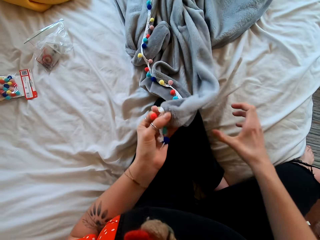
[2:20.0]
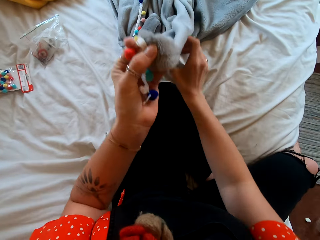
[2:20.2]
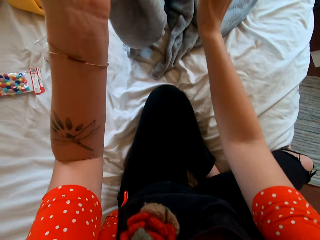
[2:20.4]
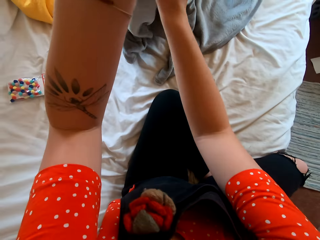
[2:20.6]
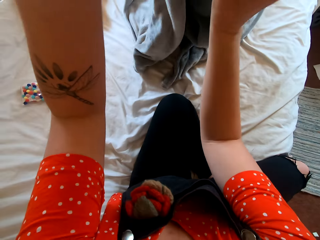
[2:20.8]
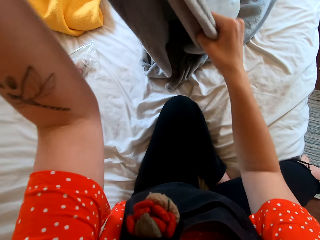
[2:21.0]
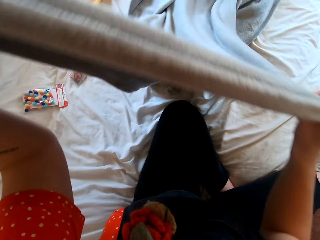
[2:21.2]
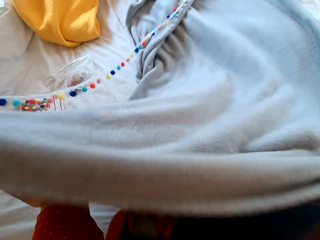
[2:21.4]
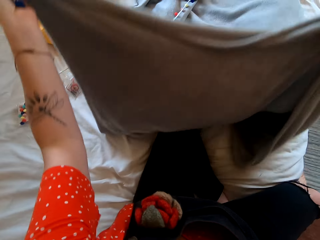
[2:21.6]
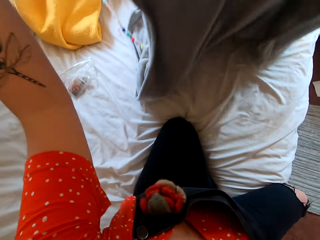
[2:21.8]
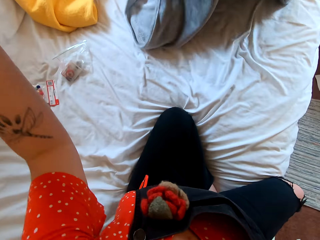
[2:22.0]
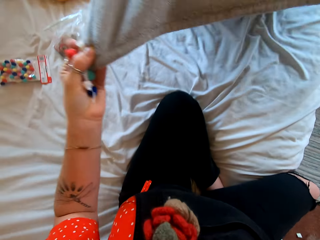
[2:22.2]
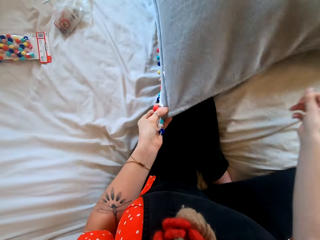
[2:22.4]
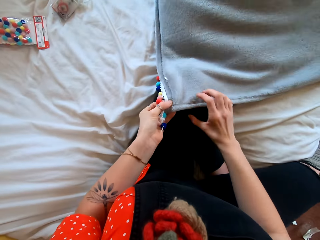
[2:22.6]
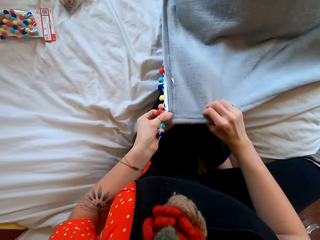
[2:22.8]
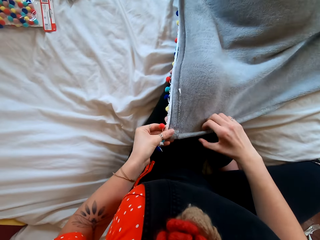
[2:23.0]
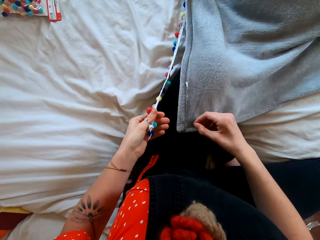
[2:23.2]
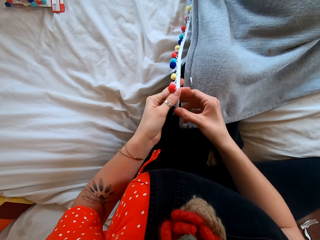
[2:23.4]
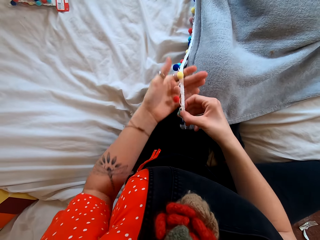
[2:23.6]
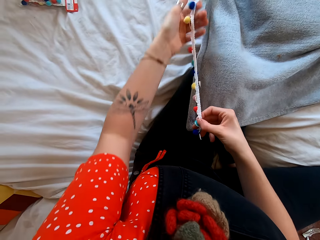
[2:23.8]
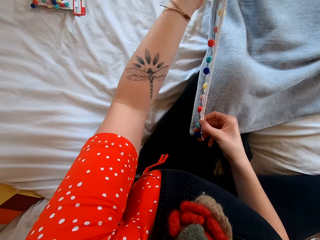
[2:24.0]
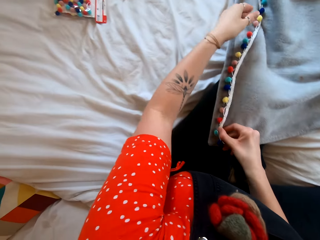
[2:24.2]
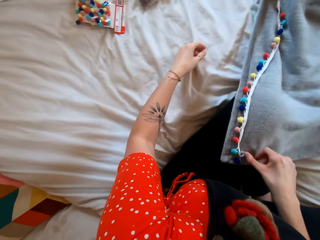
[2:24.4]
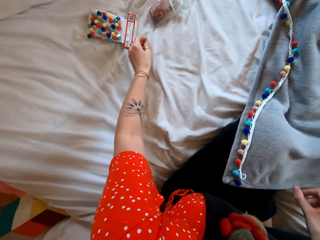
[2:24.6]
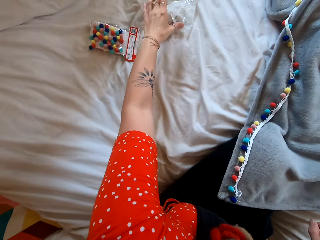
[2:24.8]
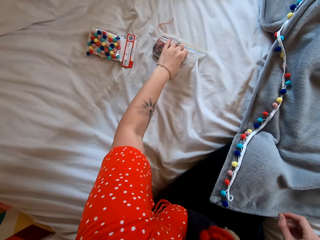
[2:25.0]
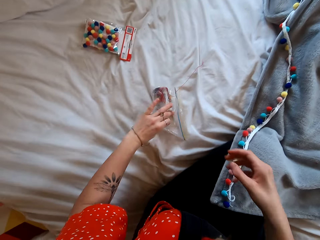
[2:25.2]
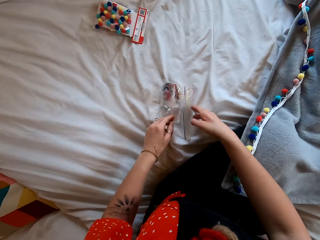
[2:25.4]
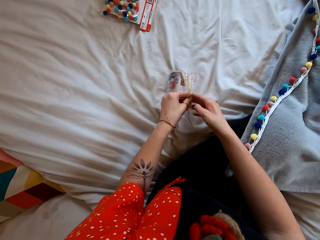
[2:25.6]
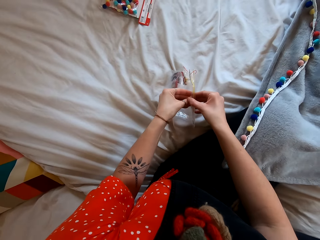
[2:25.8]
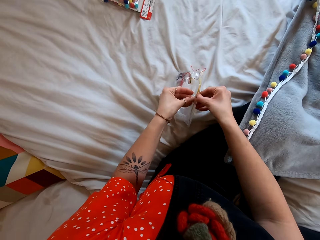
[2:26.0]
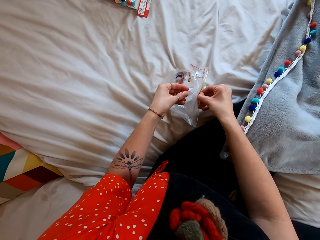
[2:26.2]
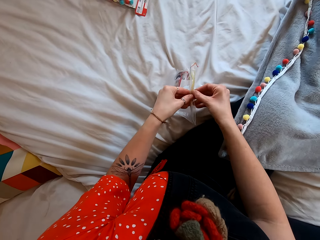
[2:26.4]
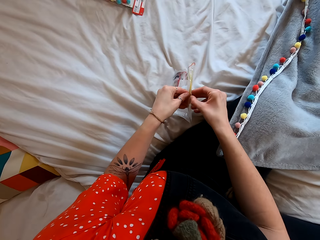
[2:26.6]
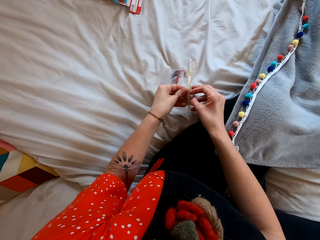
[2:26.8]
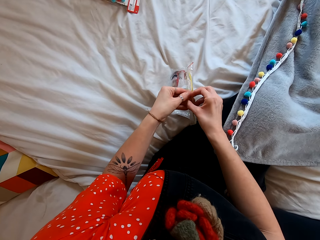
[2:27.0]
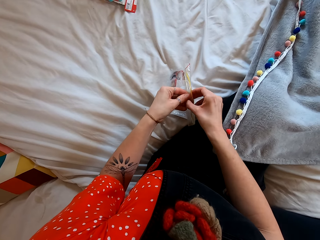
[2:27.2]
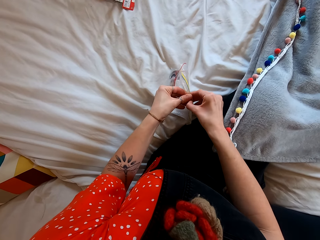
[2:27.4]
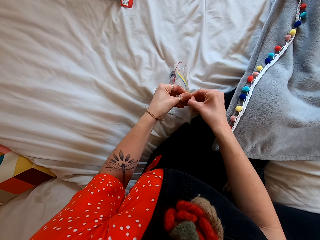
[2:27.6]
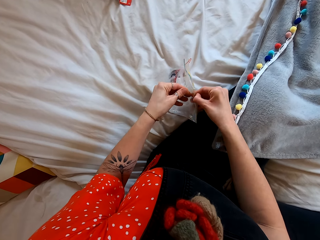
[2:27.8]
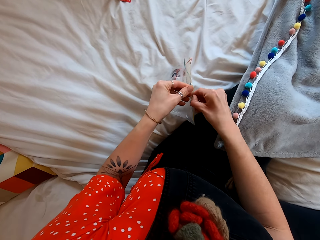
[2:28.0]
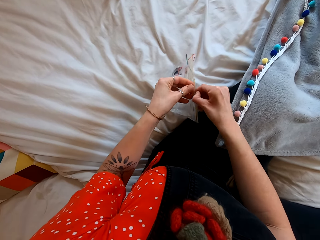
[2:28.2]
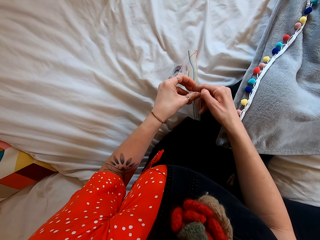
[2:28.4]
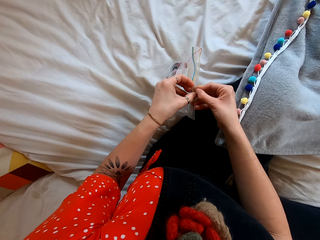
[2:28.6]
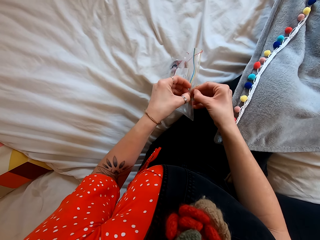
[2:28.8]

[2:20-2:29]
The camera wearer spreads the blanket. They put the blanket and decoration strand on the bed. They pick up a sachet. They open the sachet.

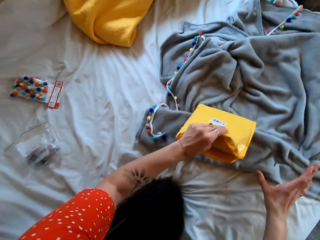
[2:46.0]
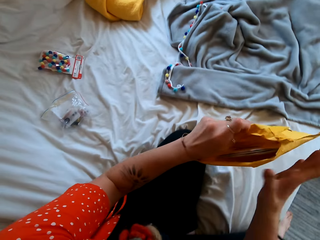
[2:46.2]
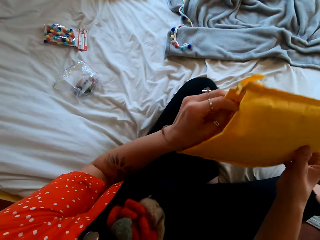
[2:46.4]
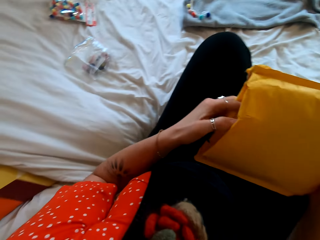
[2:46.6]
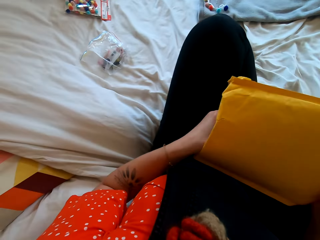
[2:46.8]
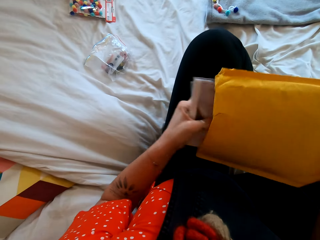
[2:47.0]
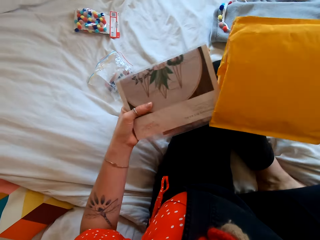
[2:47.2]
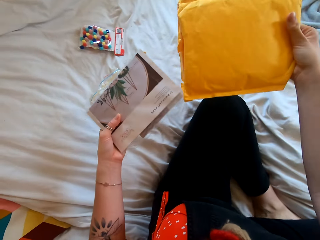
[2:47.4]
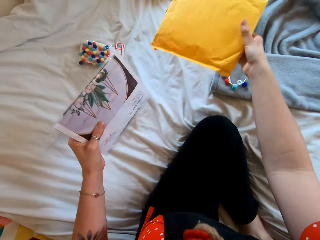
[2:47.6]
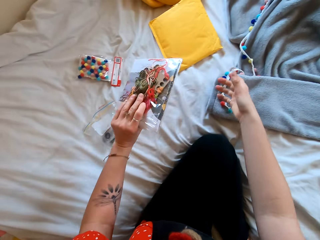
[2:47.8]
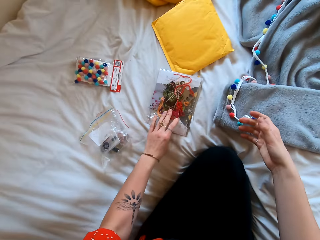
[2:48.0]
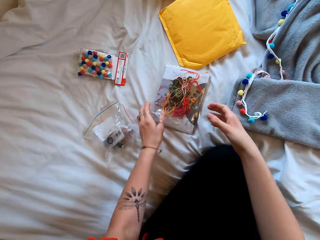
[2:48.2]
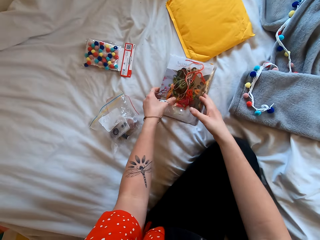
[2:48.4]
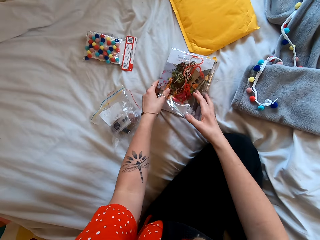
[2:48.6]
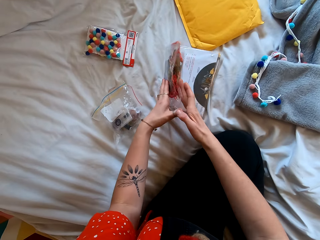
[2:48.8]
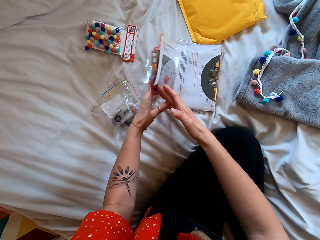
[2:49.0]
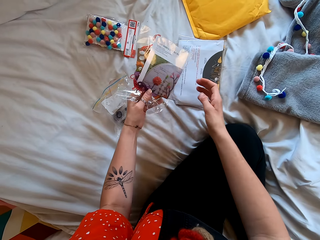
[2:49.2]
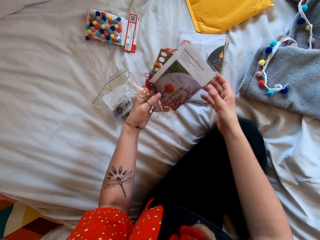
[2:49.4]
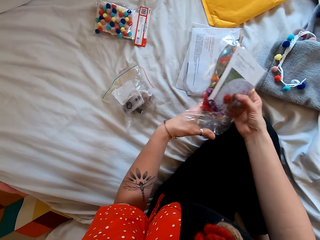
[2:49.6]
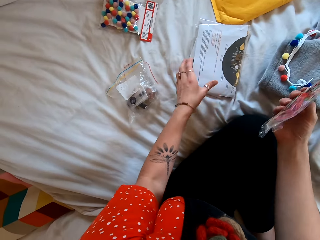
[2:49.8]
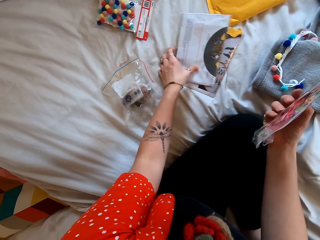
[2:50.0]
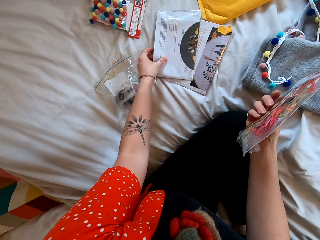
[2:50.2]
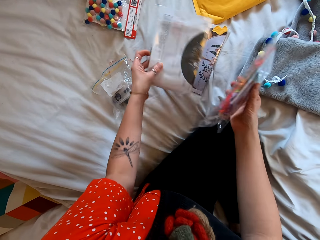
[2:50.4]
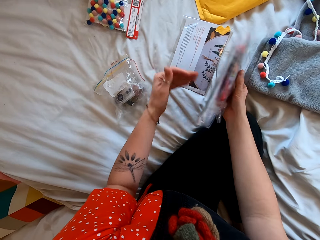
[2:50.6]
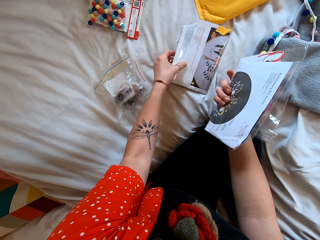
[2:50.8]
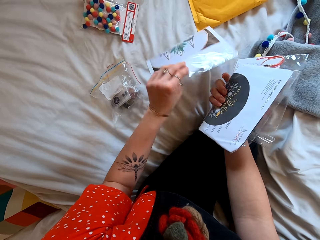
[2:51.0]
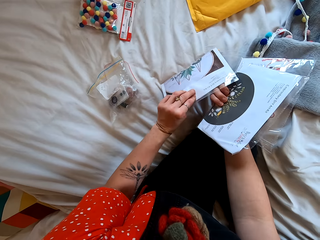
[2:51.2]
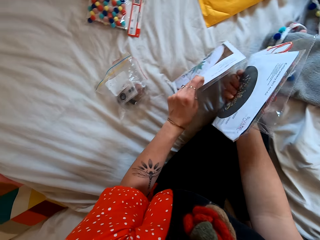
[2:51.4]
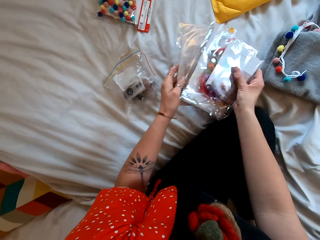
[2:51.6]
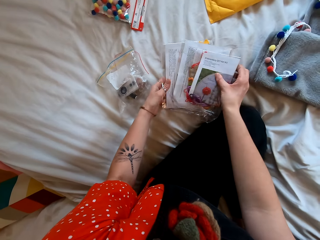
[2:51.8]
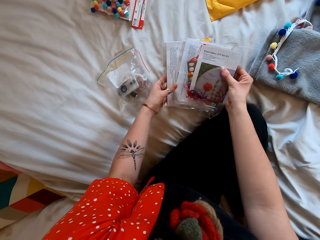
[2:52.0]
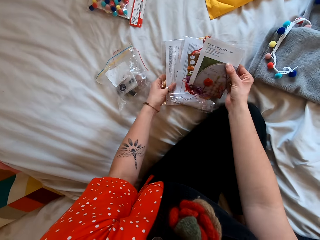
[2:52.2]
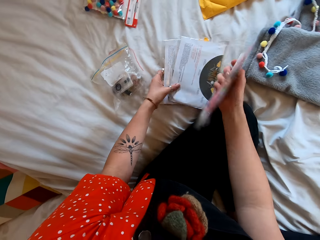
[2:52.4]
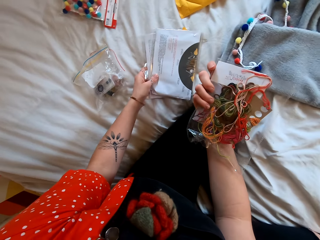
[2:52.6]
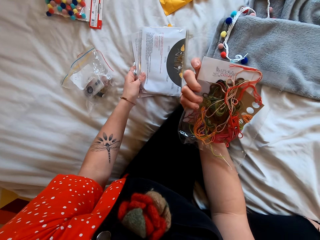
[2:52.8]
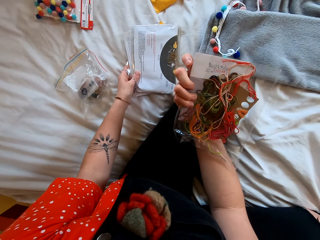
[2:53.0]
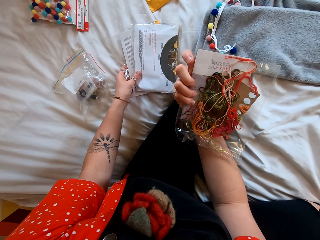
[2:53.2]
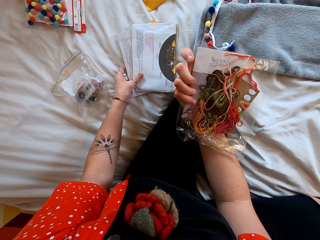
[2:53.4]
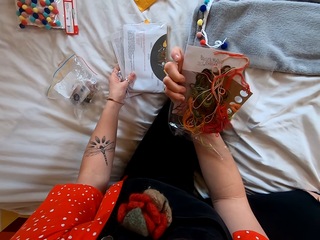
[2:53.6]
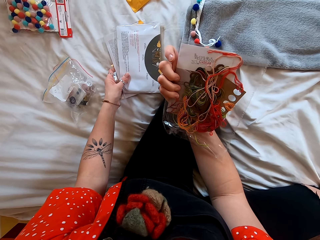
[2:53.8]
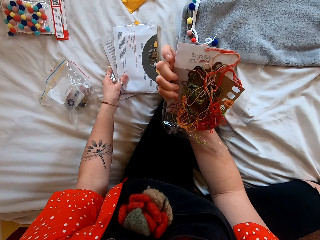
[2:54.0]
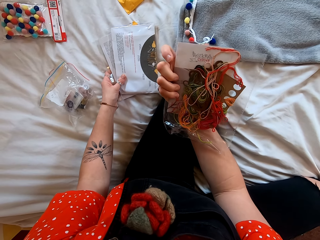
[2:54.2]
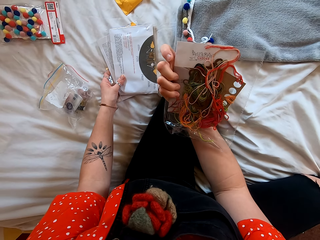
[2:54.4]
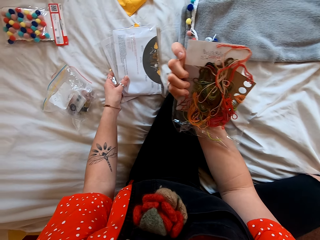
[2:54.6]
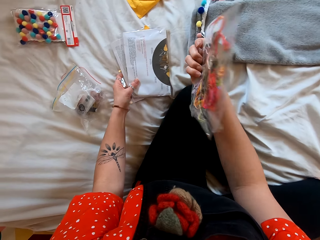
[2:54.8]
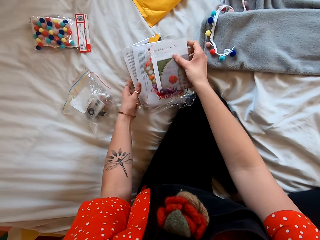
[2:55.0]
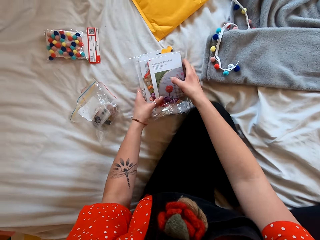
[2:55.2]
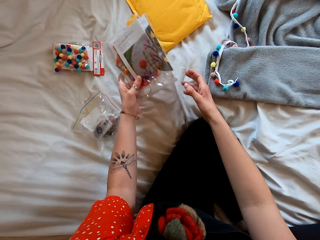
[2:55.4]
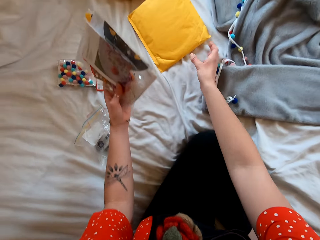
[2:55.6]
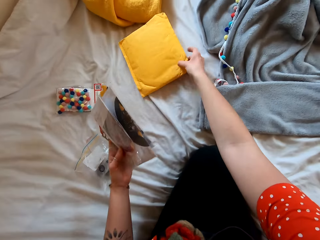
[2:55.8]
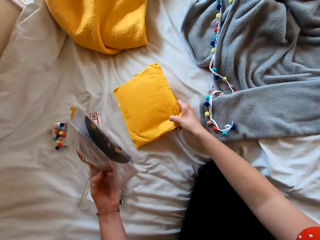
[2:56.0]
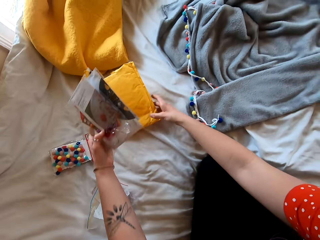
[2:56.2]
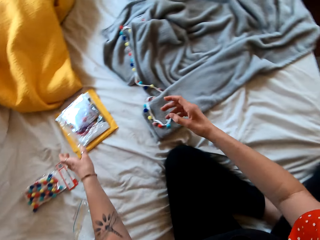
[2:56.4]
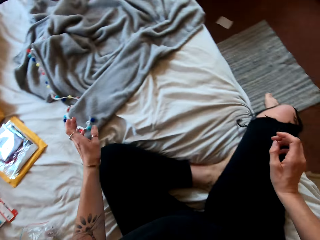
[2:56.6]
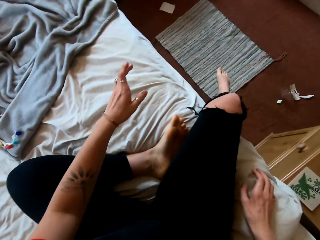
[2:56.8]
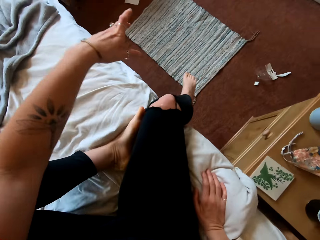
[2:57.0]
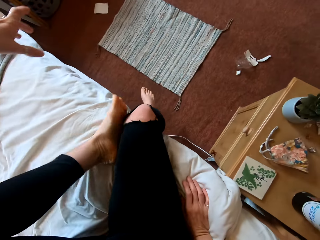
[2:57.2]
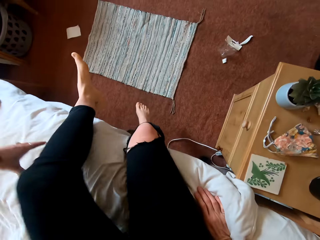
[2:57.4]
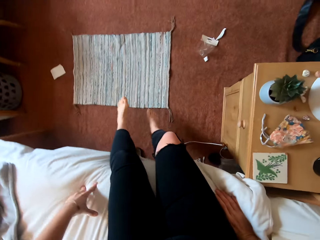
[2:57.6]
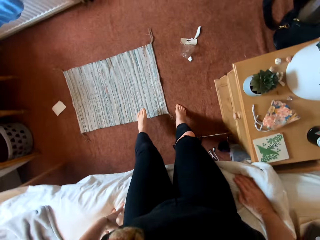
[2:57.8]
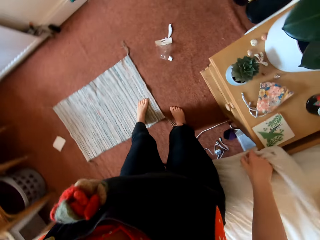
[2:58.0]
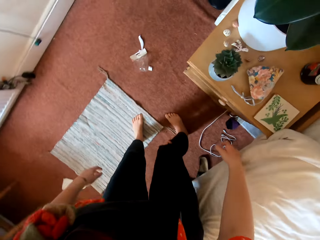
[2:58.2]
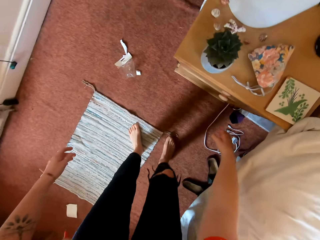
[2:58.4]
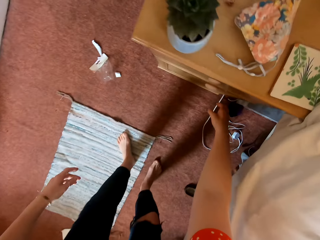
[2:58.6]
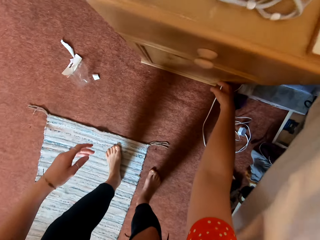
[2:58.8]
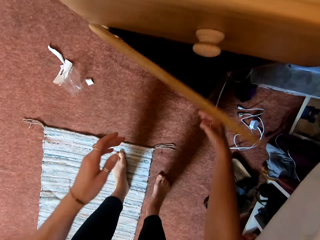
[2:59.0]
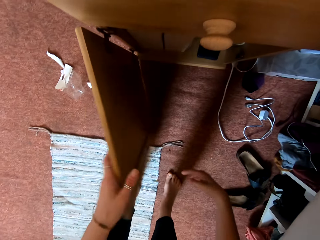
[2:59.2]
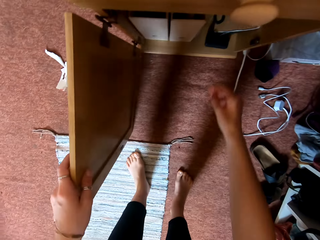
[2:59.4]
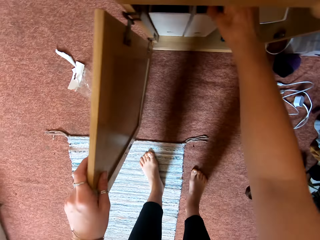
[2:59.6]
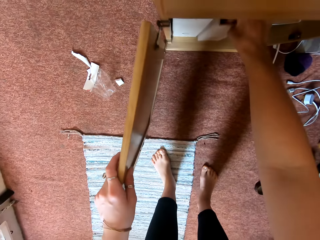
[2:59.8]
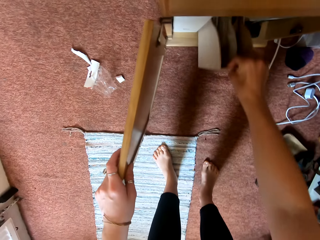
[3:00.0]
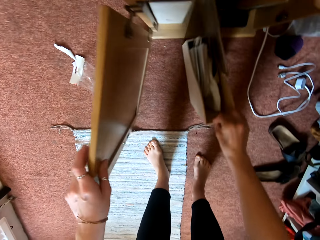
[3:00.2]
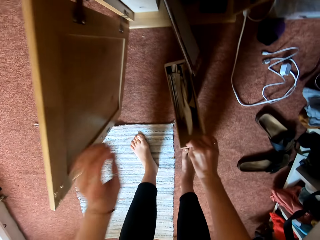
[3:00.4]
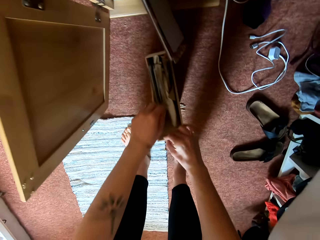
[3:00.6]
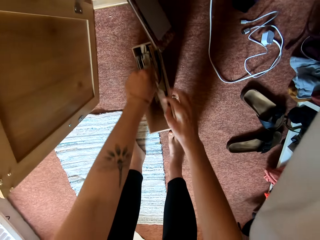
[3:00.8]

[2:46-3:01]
The camera wearer picks up the envelope. They remove booklets from the envelope. They put the envelope down. They put the booklets down. They pick up the booklets. They compare something. They put the booklets on the bed. They move out of the bed. They open the night stand. They remove a file from the night stand.
